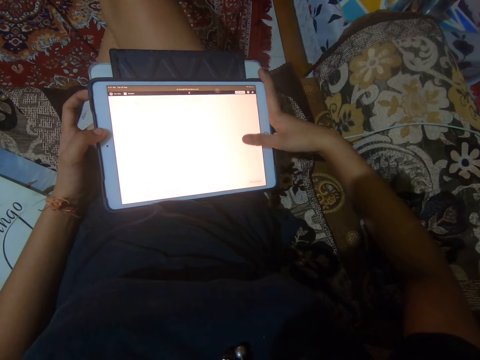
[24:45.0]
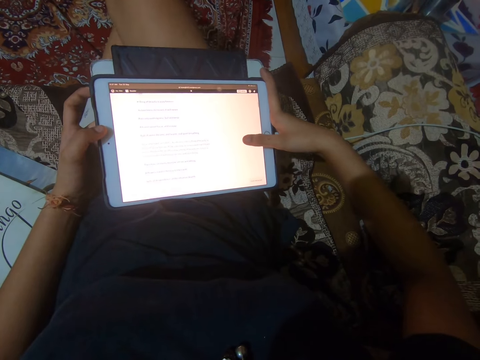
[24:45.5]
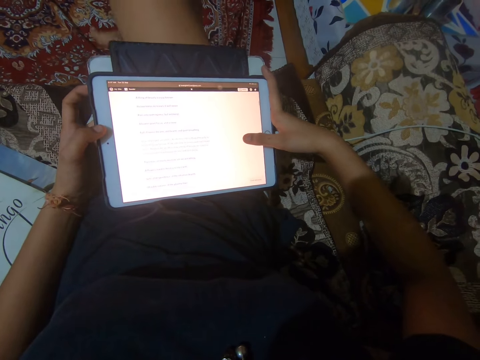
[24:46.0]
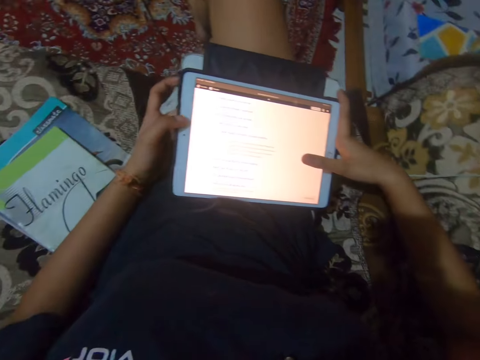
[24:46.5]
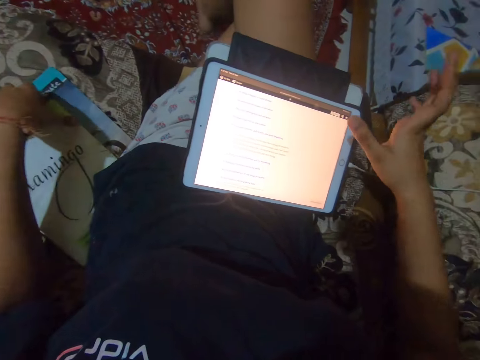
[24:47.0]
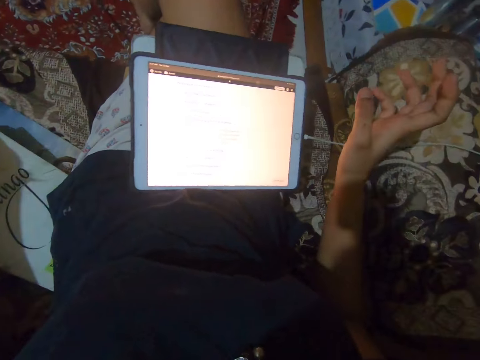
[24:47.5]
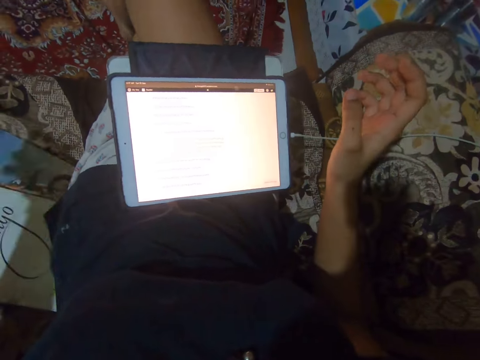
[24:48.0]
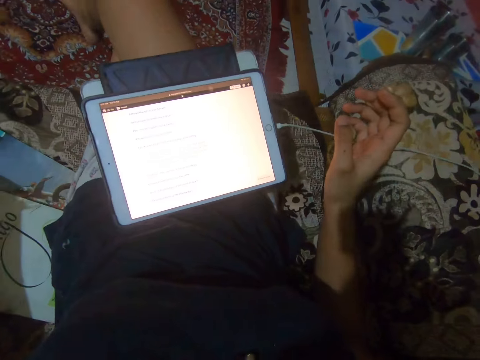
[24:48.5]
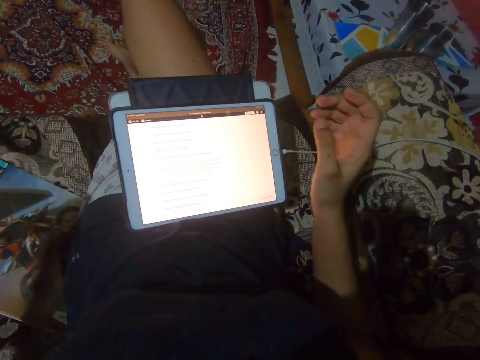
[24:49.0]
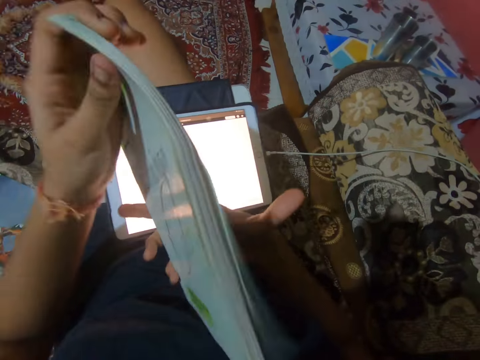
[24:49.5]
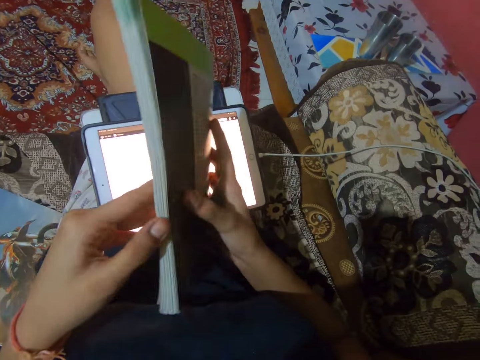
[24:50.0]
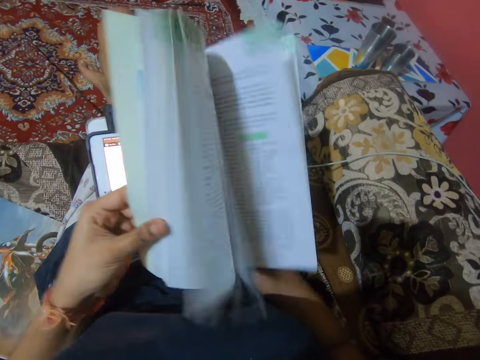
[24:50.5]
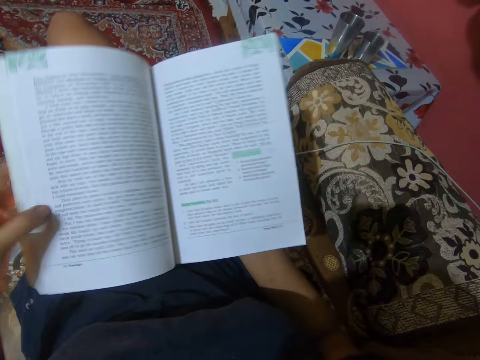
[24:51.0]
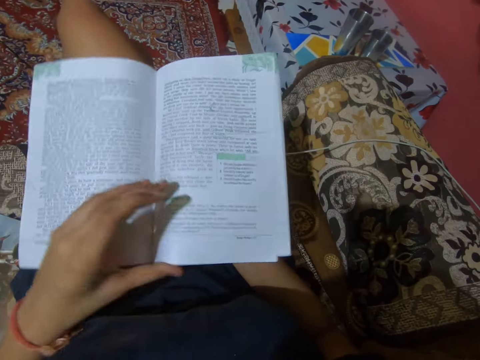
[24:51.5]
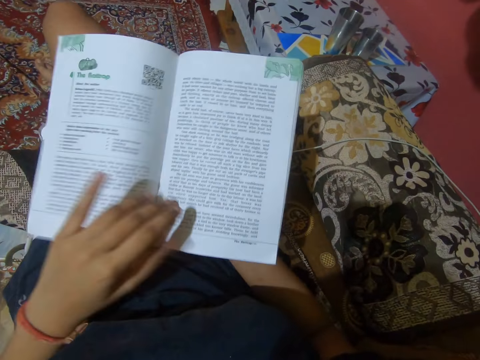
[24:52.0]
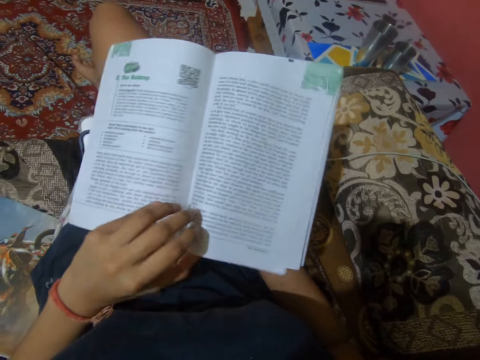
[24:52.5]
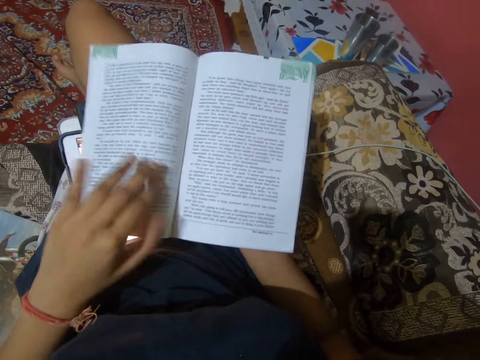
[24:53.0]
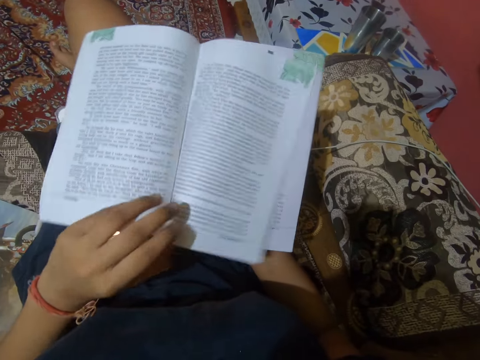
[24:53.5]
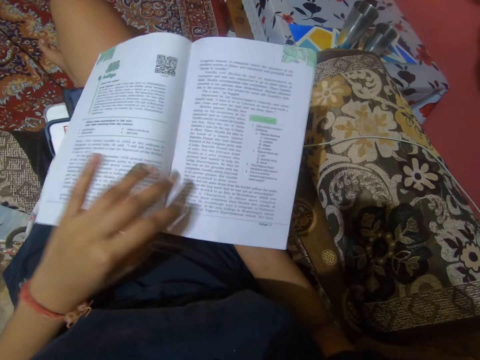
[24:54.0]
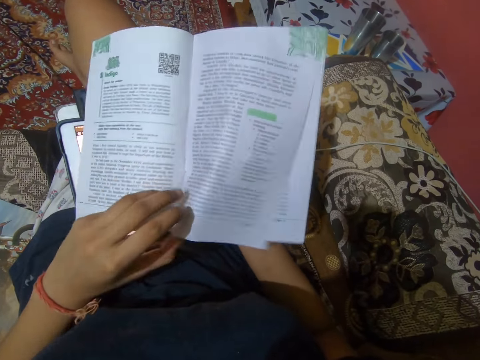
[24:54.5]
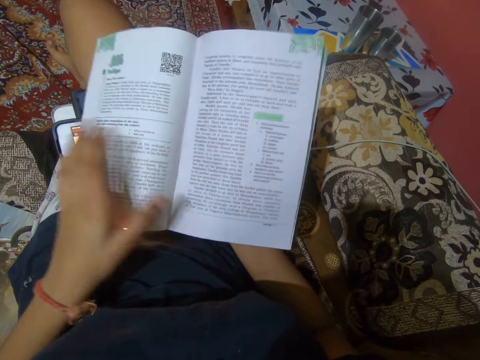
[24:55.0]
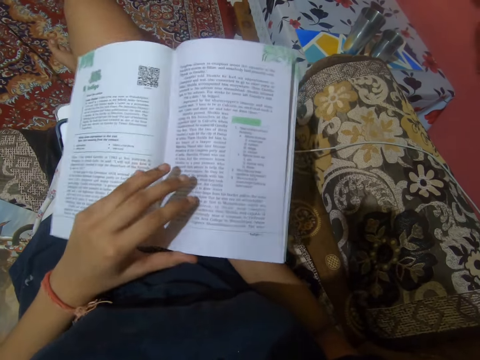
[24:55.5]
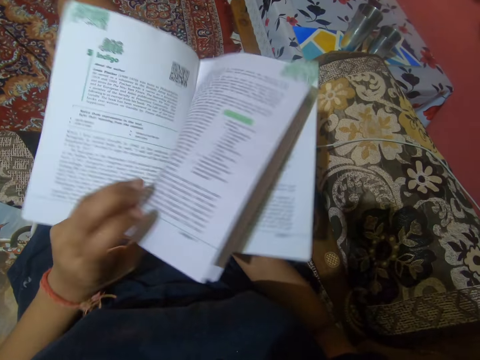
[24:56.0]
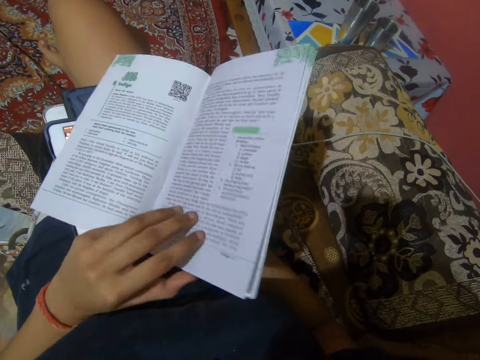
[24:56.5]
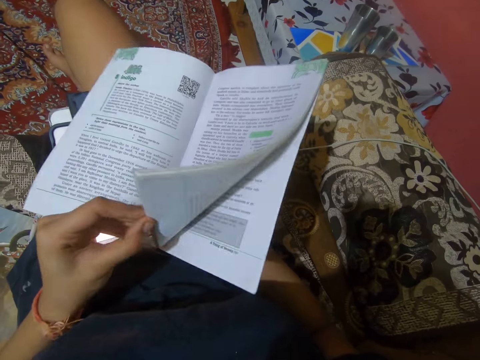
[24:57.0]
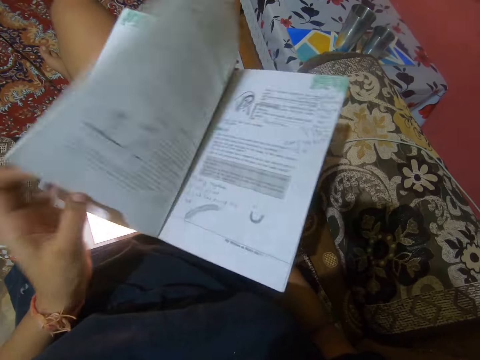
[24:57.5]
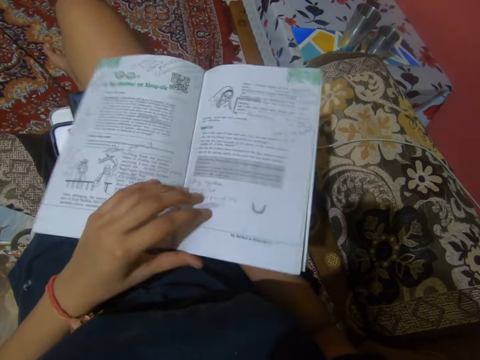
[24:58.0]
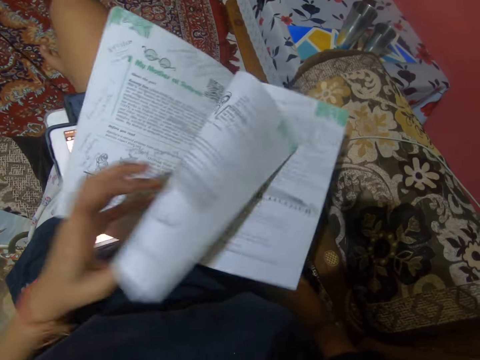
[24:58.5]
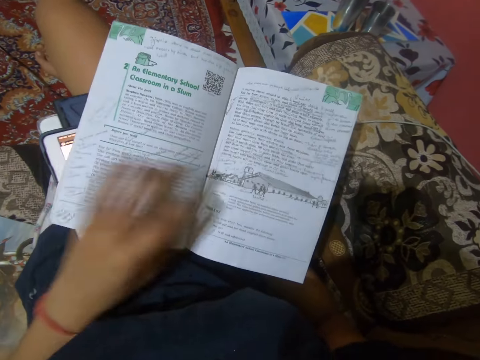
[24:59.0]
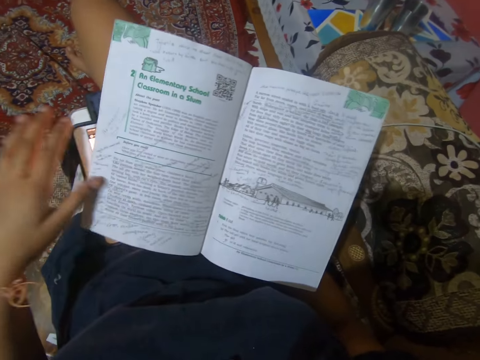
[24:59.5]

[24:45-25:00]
The camera wearer picks up a book from a sofa with her left hand. She holds the book with her right hand. She flips through the book with her left hand. She opens the pages of the book with her left hand.

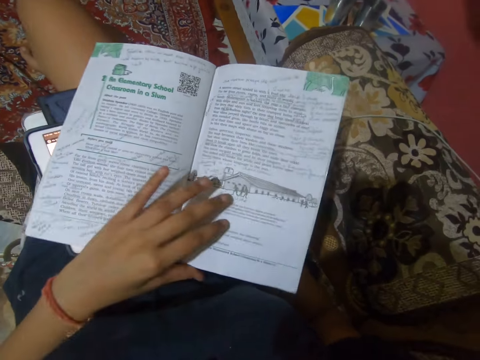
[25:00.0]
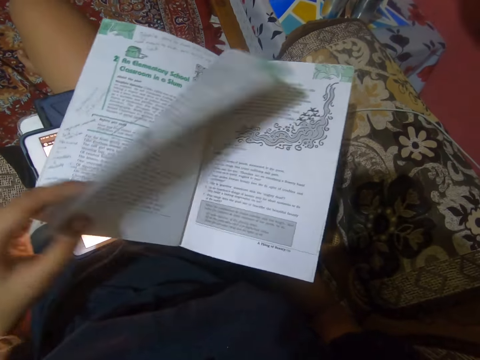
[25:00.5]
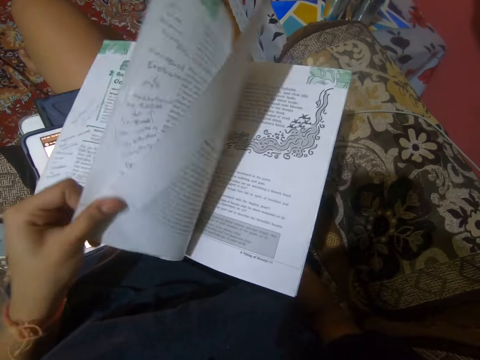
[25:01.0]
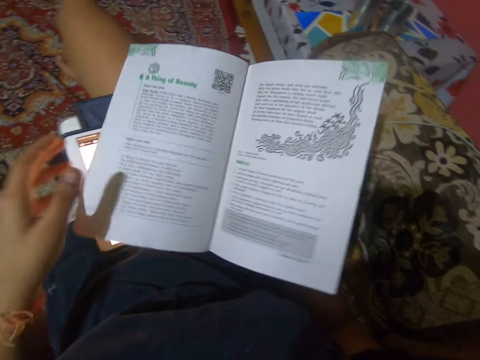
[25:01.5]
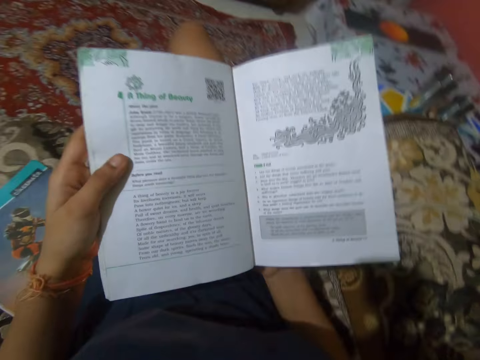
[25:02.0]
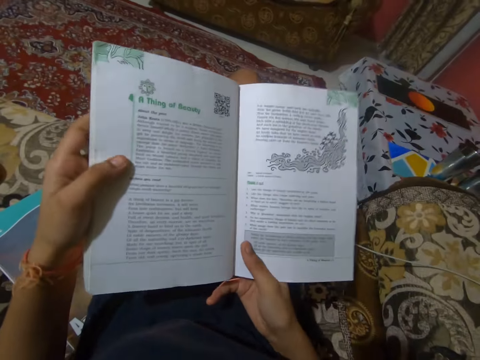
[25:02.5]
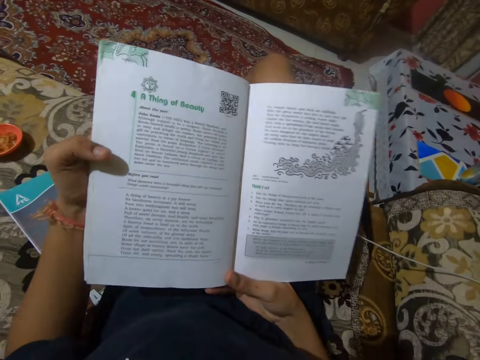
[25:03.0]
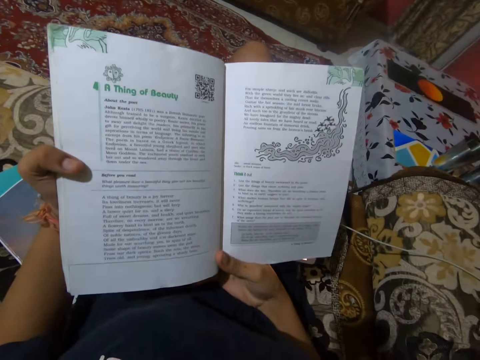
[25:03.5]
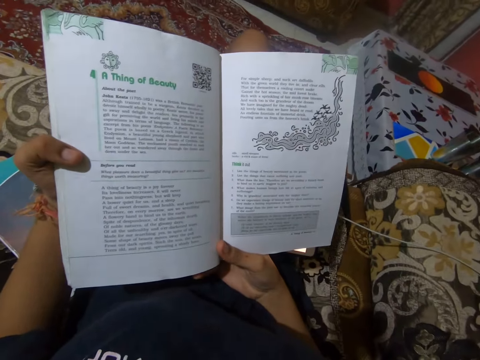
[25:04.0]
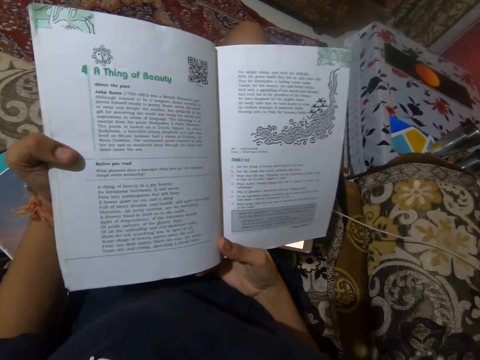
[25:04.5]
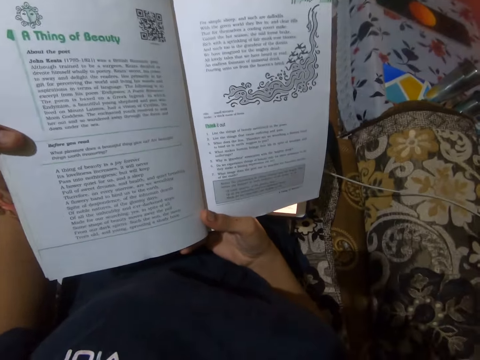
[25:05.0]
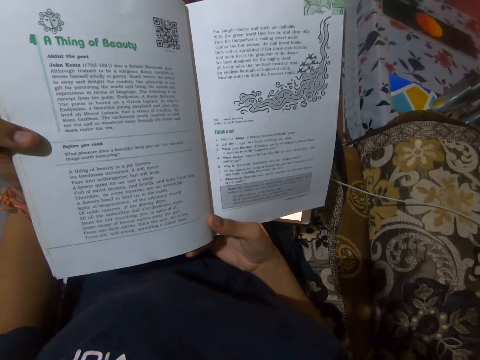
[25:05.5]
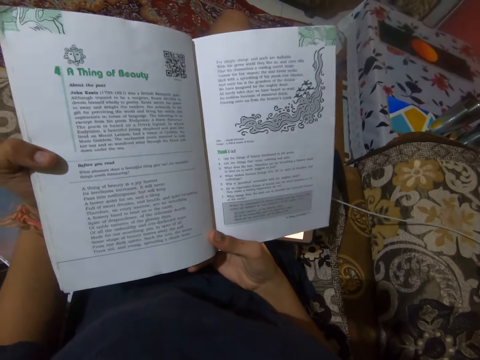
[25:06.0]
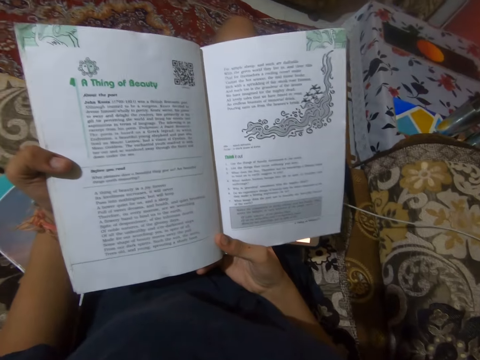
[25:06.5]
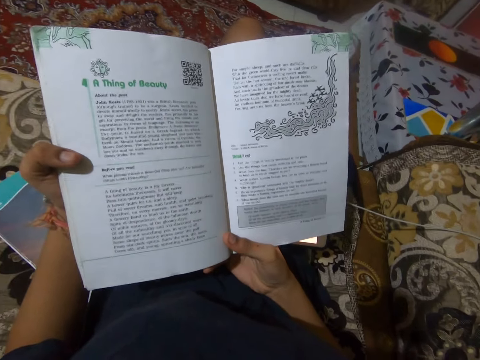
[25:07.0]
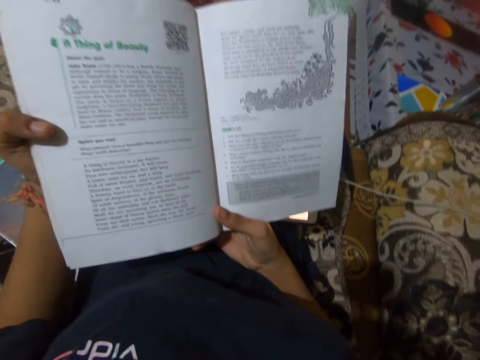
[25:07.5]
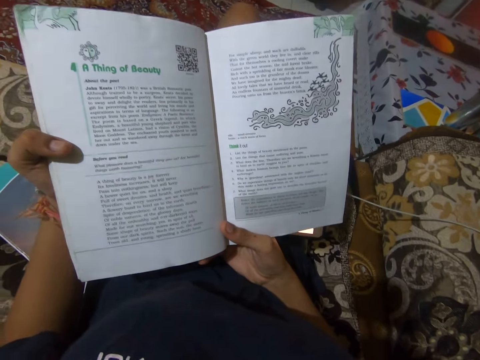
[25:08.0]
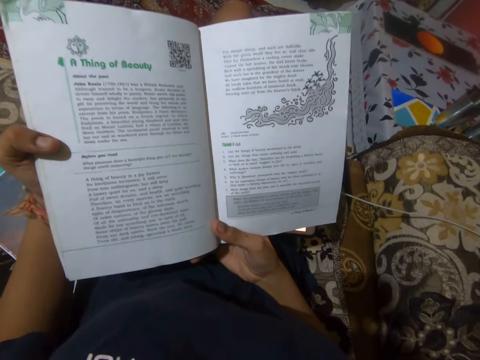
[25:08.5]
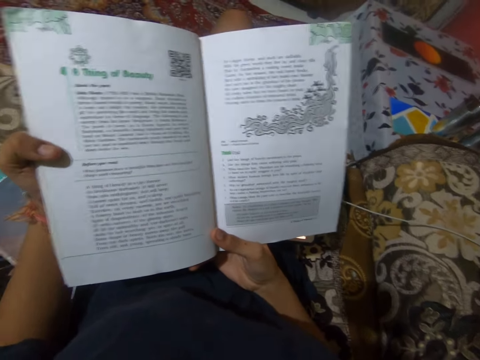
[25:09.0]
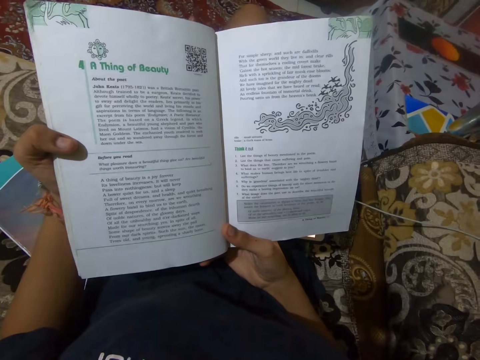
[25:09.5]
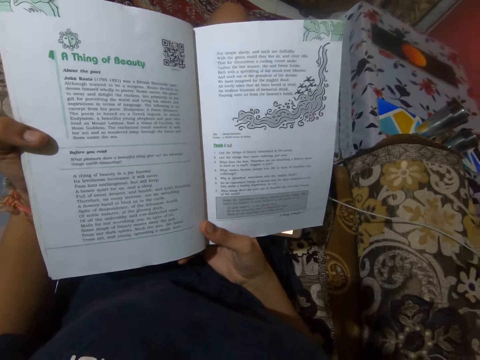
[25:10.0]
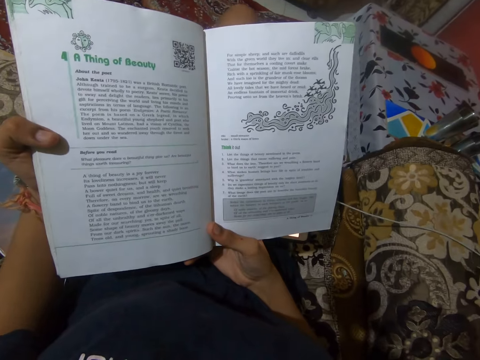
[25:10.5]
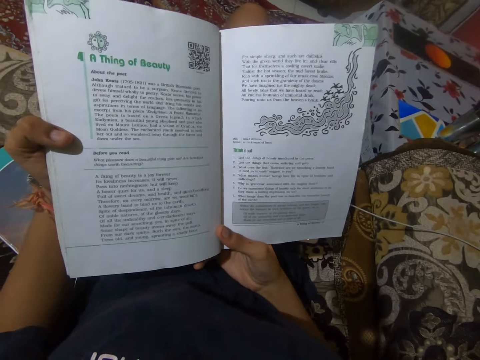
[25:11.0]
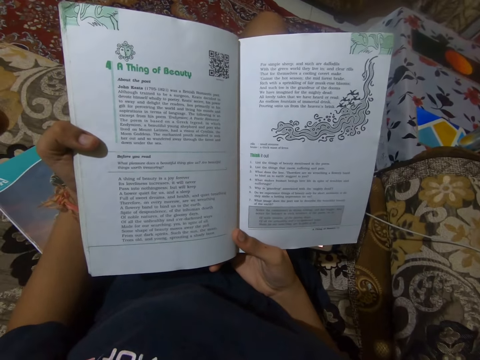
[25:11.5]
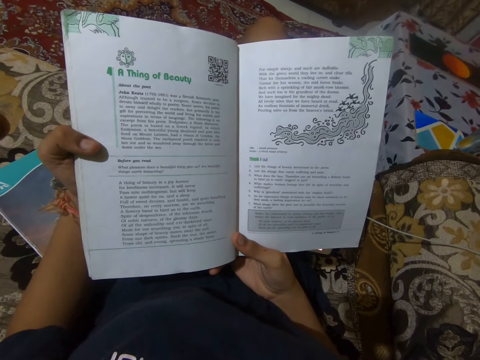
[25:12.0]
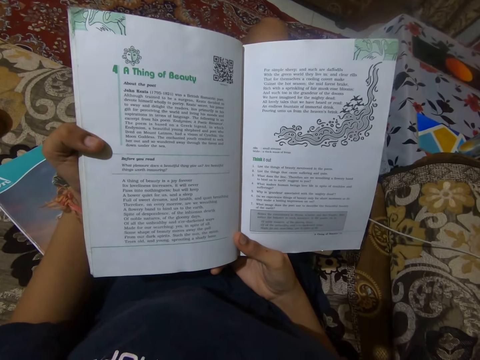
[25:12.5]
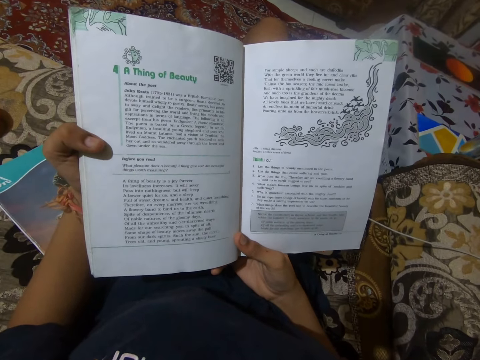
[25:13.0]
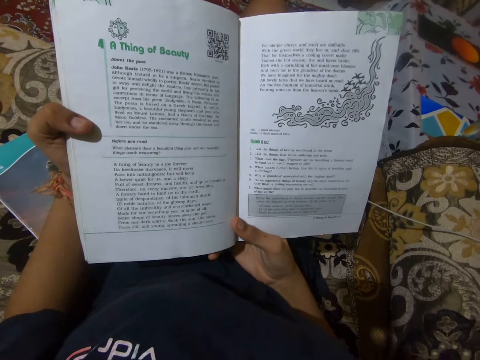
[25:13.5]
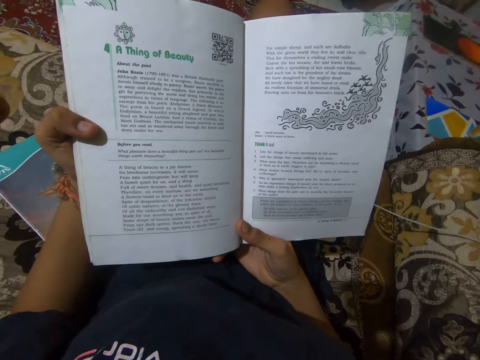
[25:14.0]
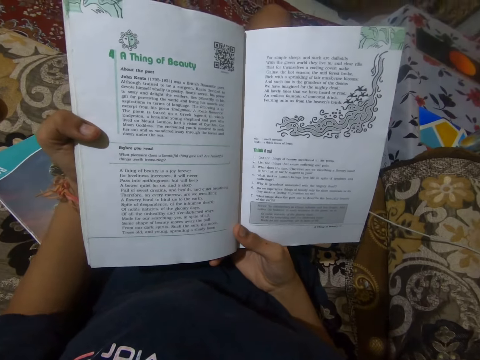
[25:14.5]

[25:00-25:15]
The camera wearer reads out loud from the book.
